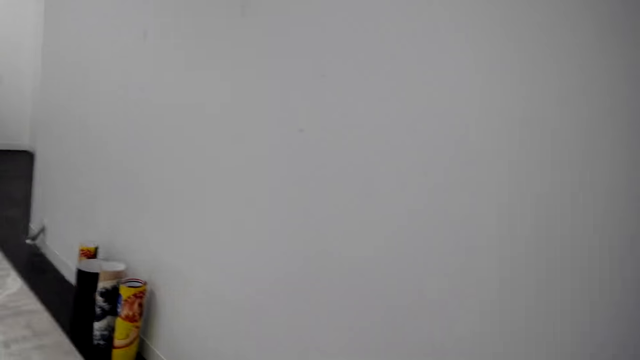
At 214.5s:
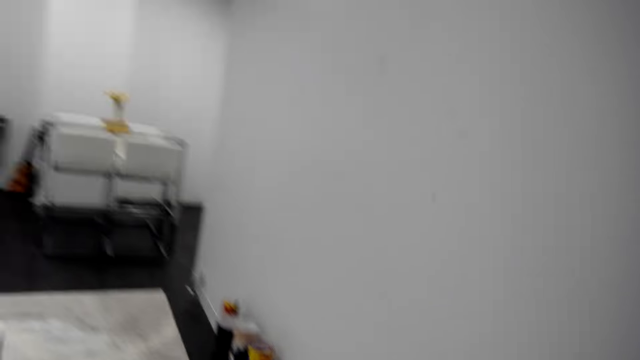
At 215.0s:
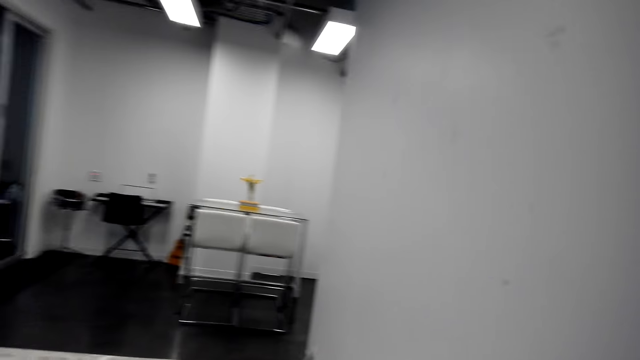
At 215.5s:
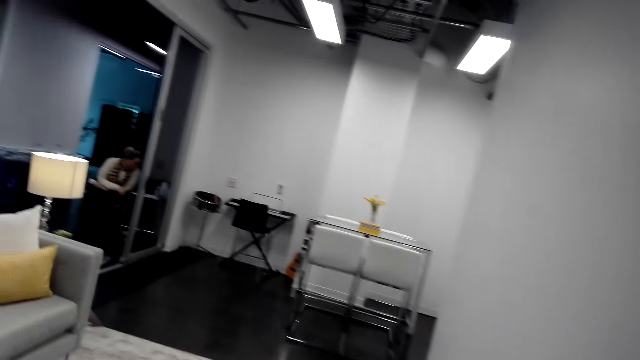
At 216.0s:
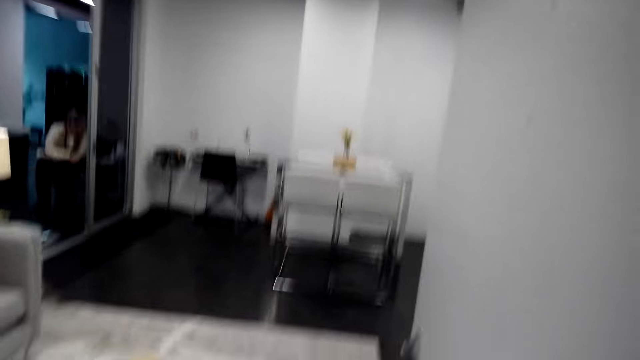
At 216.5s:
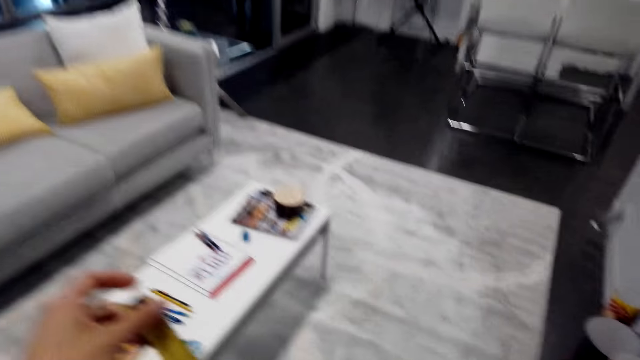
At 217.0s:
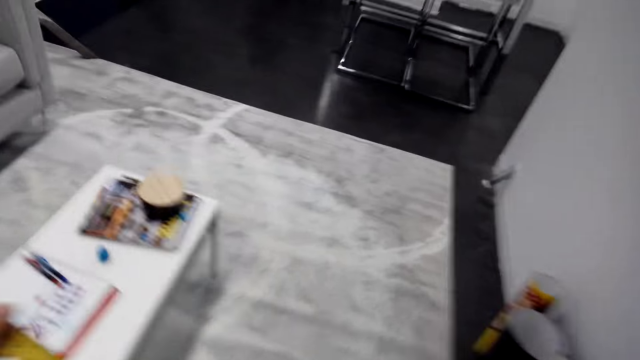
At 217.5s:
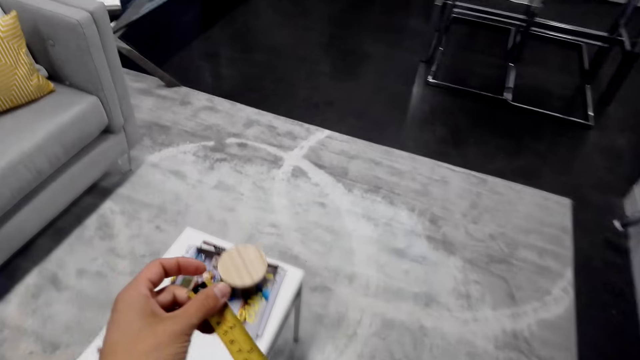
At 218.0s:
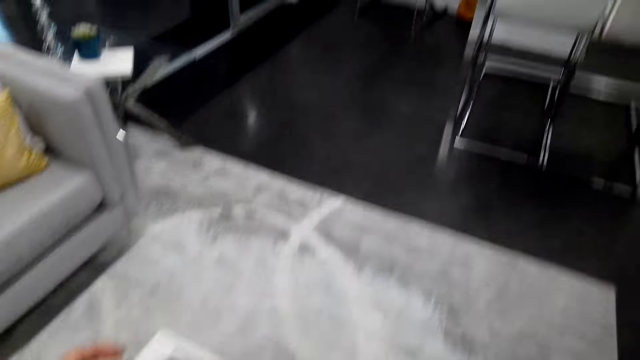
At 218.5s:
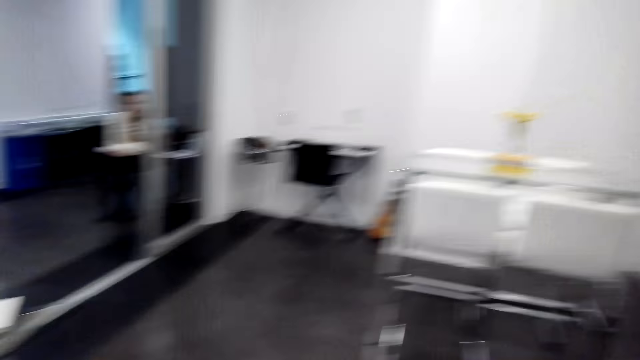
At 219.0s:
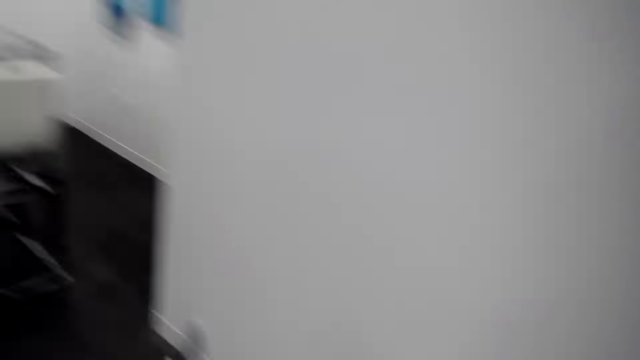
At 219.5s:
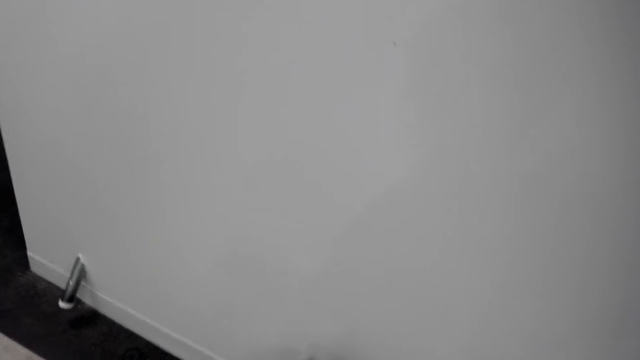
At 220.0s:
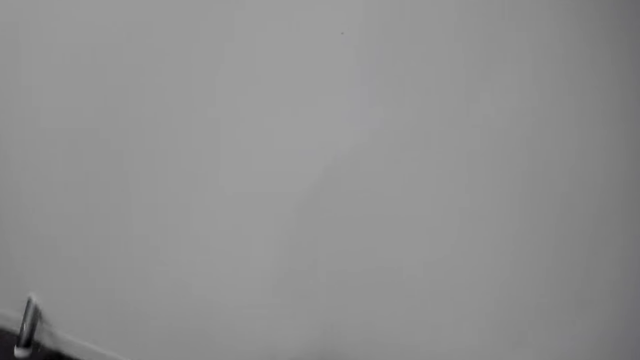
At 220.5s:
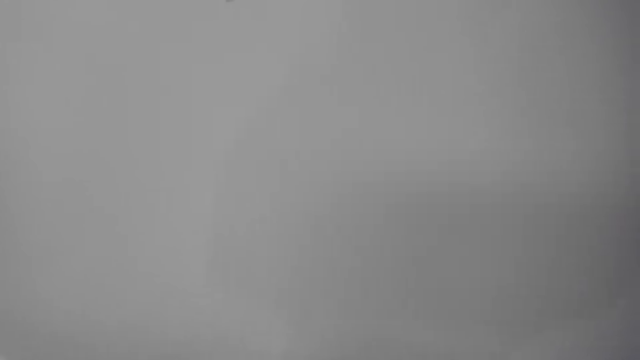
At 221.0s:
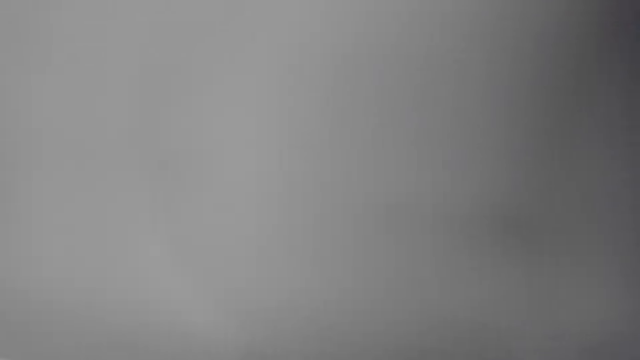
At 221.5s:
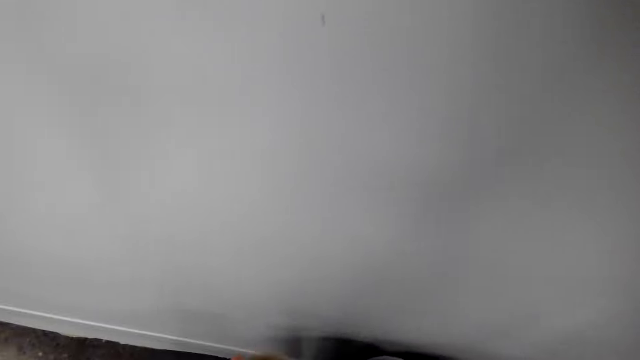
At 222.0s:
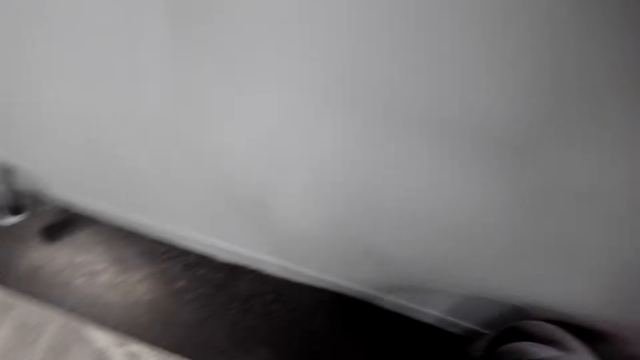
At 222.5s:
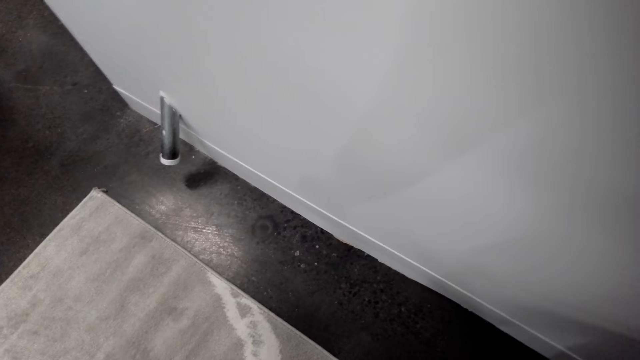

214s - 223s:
The camera wearer holds a tape measure.

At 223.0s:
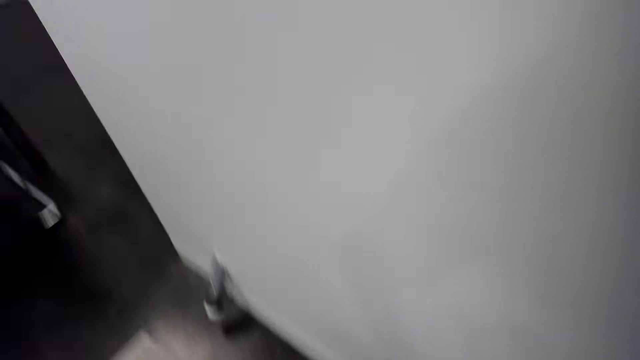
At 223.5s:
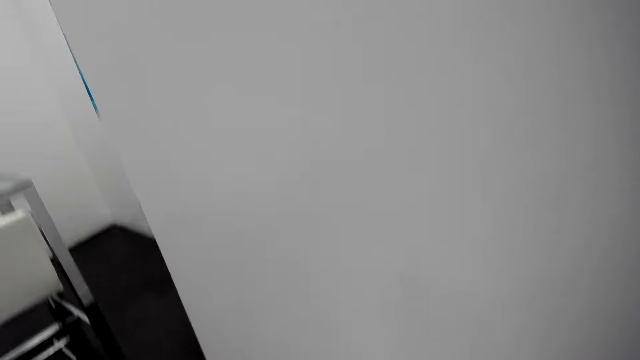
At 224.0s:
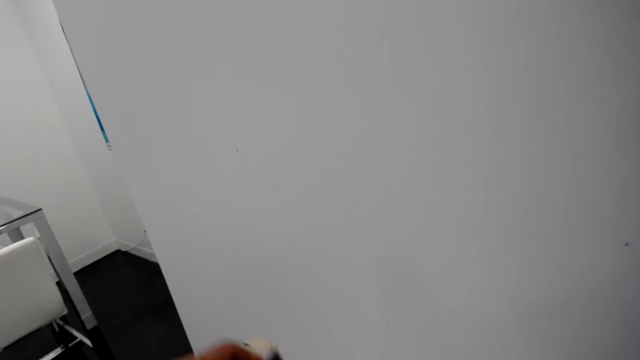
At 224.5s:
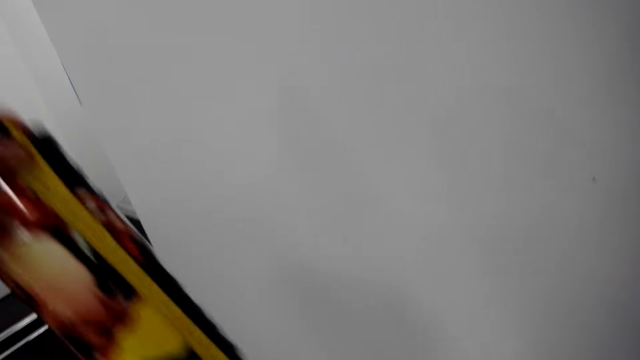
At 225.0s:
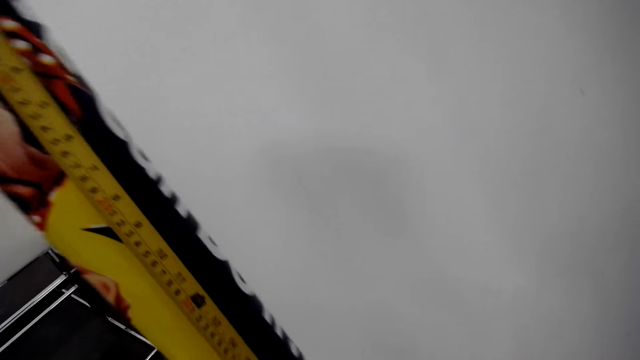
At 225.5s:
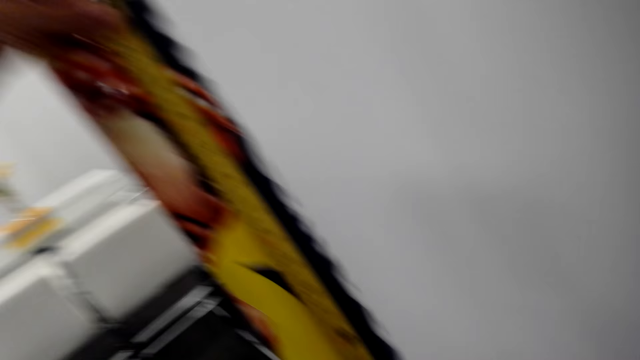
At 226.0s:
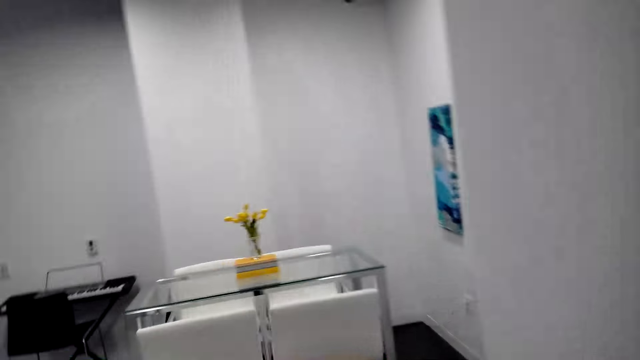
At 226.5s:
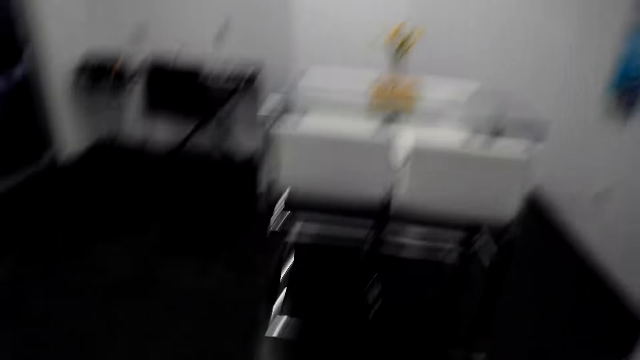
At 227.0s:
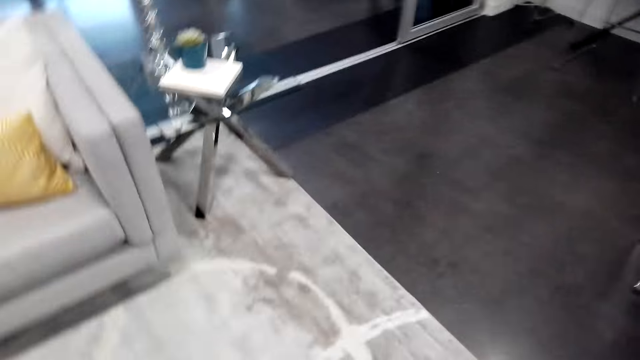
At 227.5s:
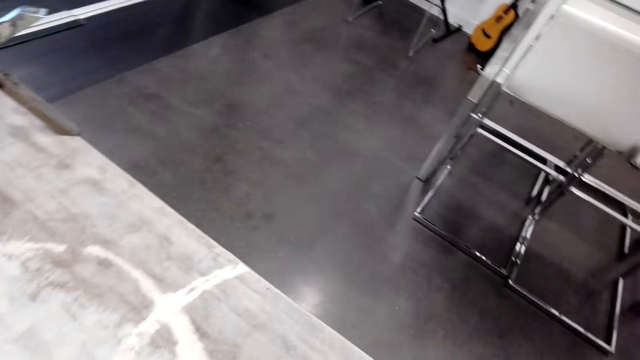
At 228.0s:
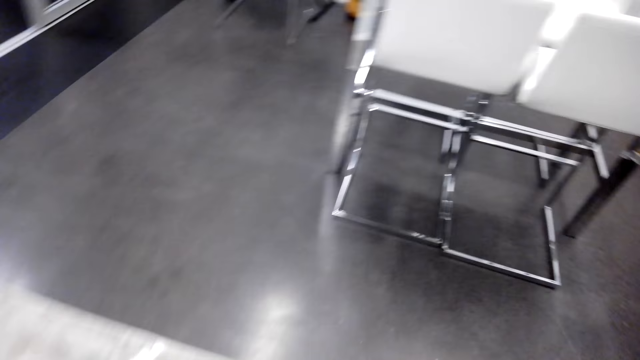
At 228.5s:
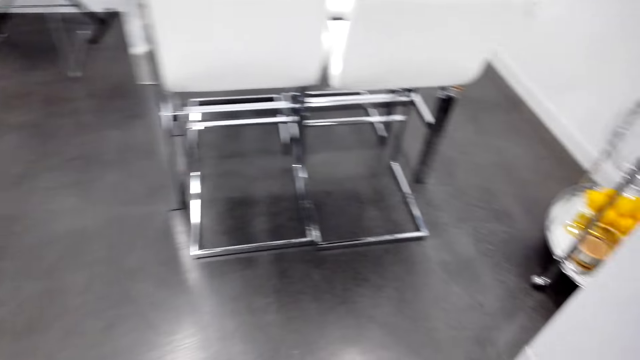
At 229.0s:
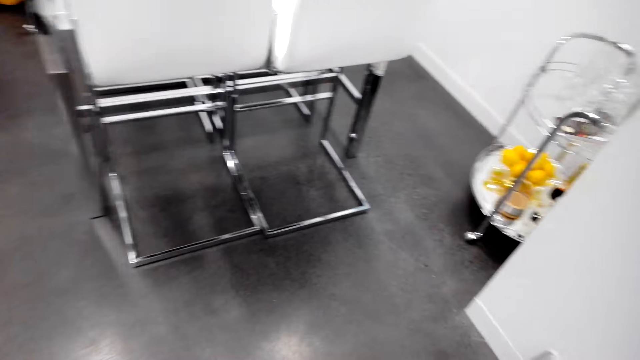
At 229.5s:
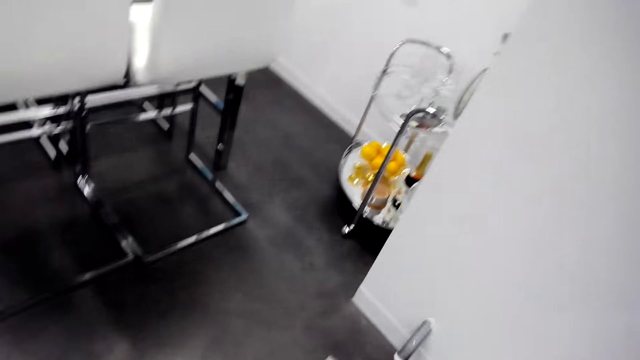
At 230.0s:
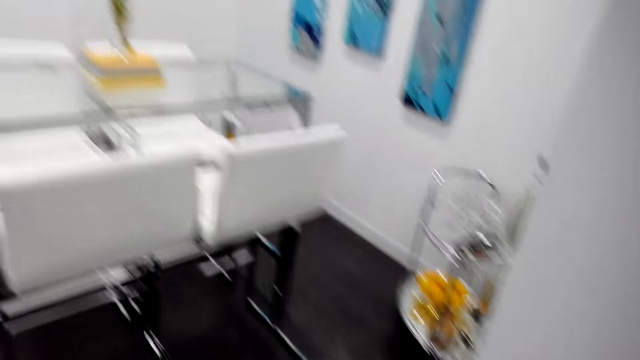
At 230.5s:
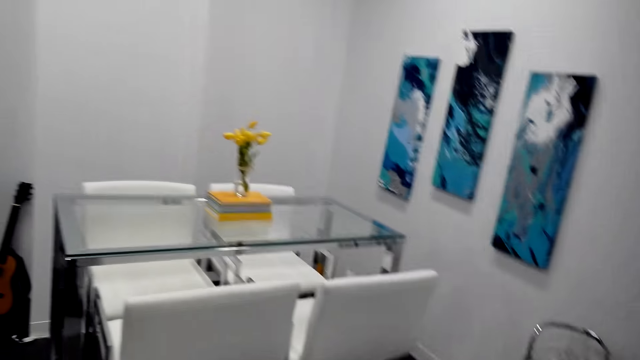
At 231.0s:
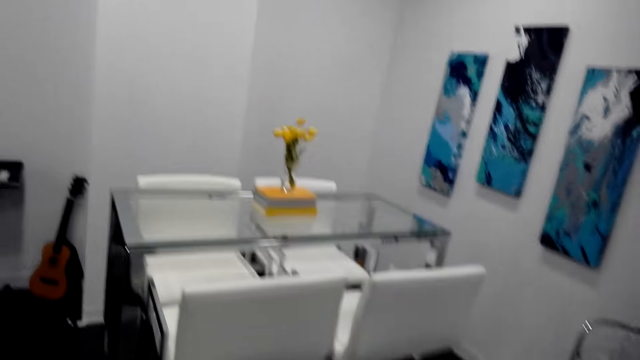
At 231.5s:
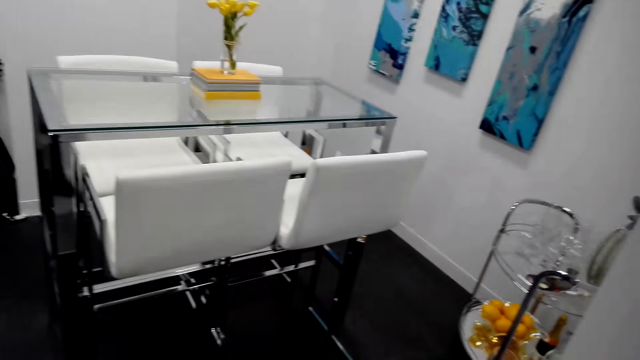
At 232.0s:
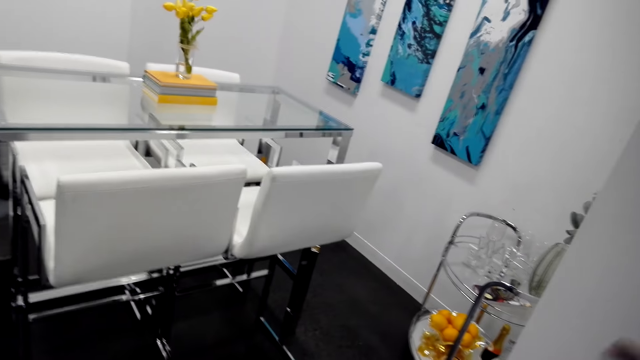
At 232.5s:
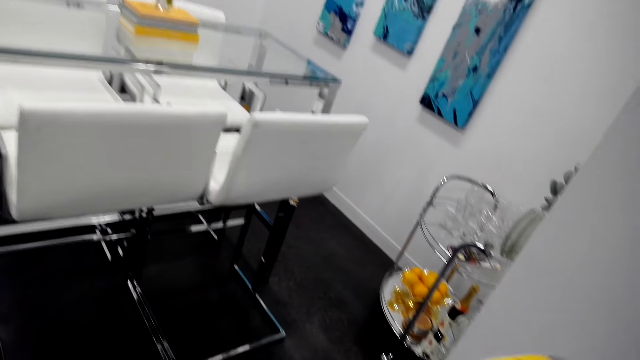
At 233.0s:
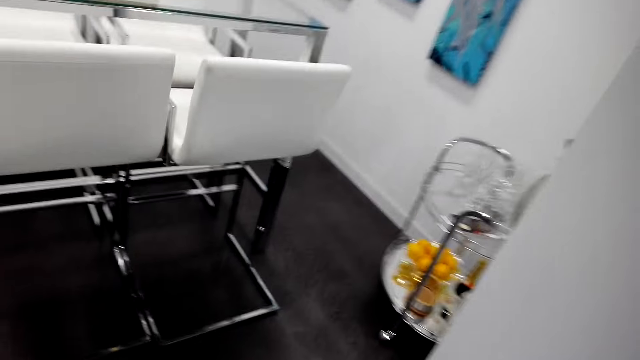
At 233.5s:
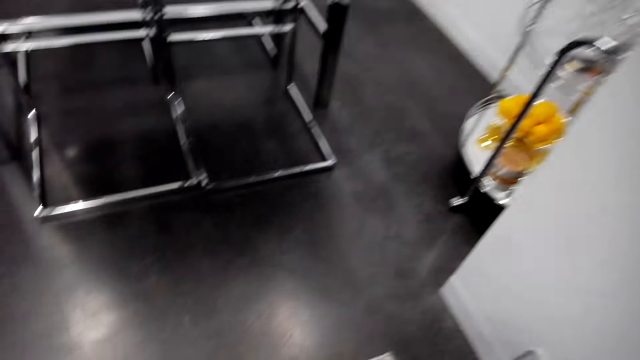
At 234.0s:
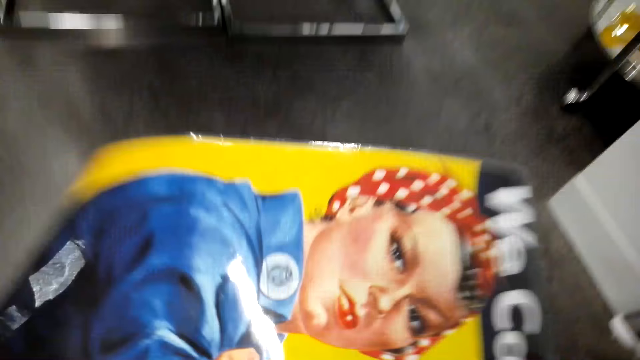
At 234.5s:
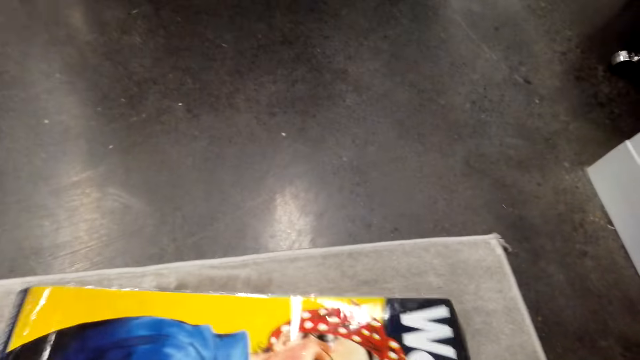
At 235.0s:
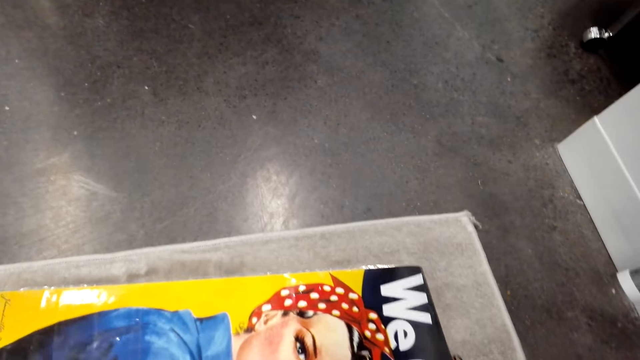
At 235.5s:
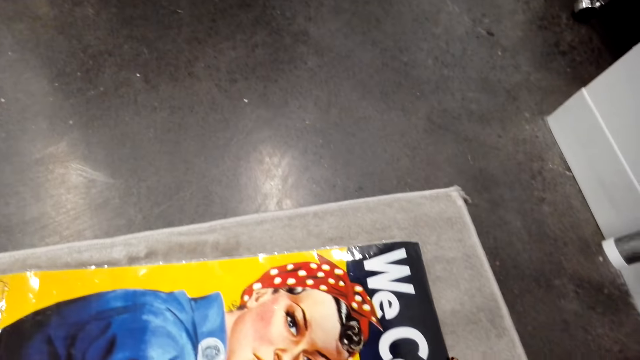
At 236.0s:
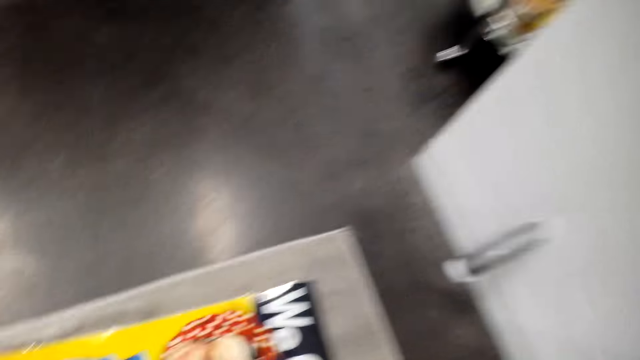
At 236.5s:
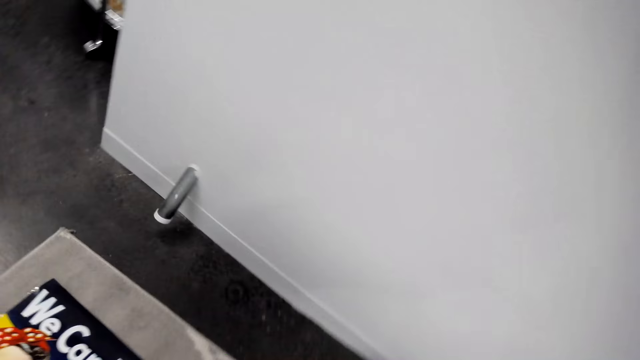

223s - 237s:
The camera wearer measures a picture with a tape measure. They look at the pictures on the wall. They put down the picture on the floor.
